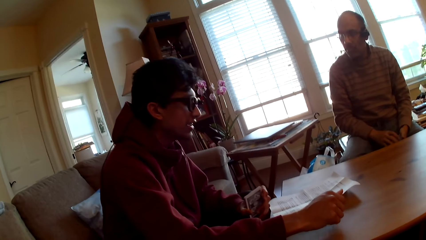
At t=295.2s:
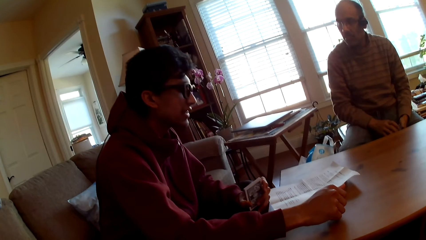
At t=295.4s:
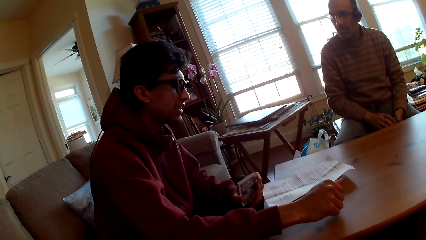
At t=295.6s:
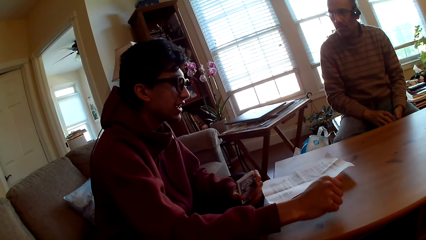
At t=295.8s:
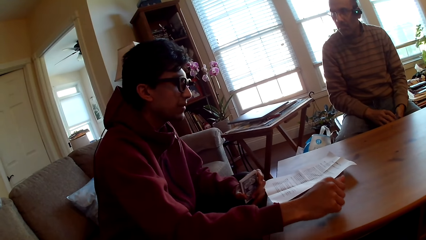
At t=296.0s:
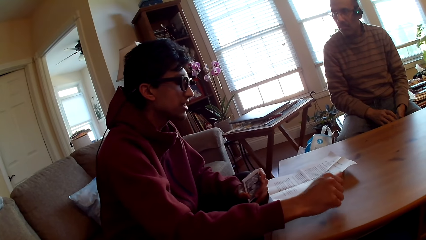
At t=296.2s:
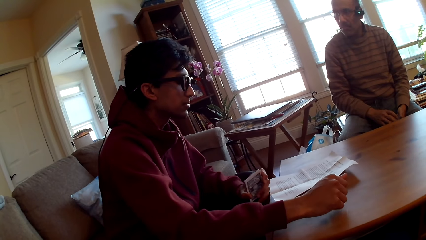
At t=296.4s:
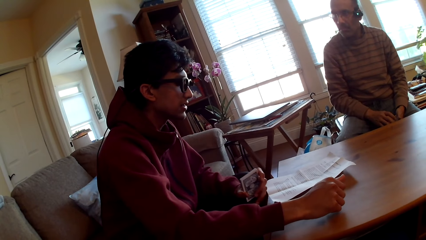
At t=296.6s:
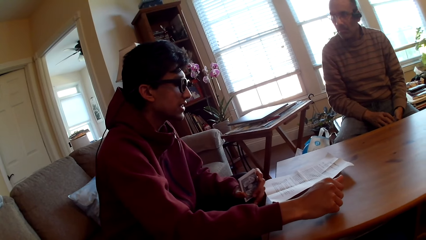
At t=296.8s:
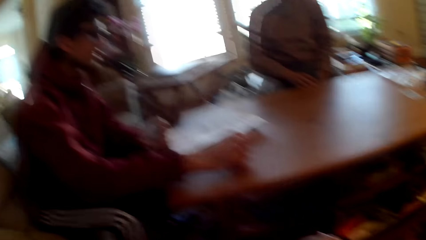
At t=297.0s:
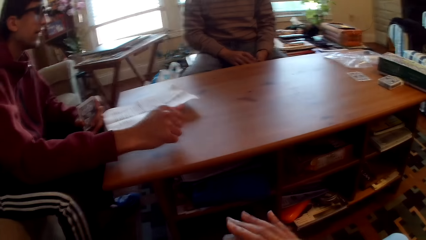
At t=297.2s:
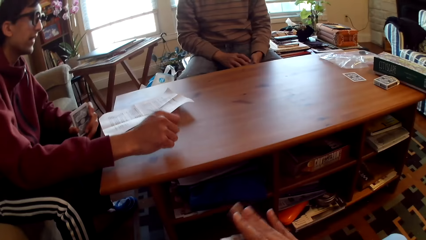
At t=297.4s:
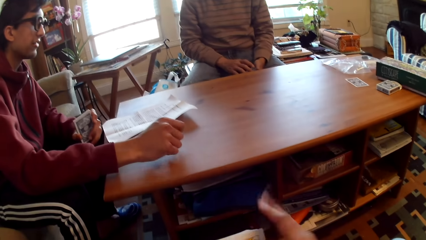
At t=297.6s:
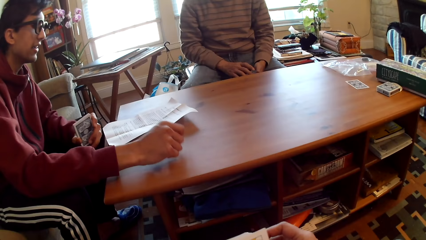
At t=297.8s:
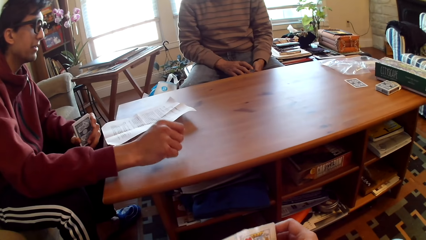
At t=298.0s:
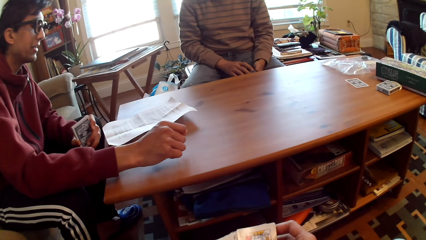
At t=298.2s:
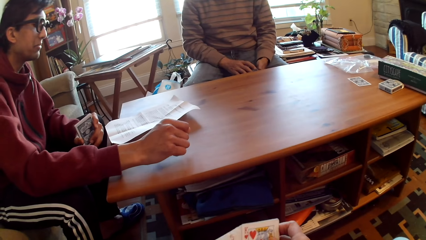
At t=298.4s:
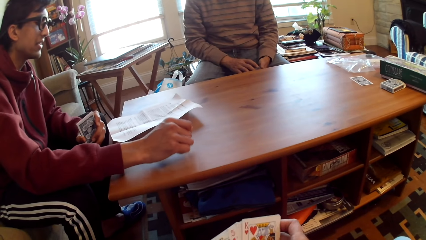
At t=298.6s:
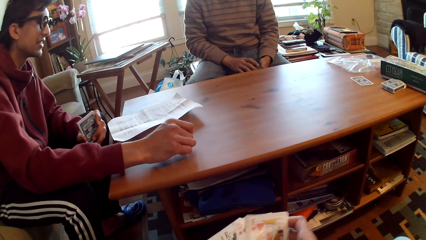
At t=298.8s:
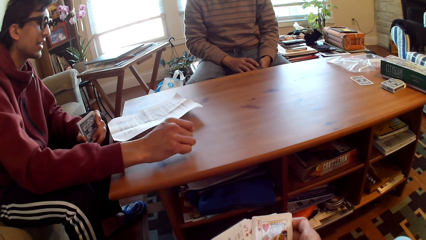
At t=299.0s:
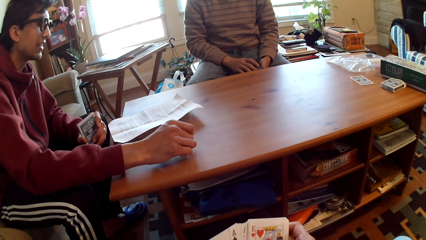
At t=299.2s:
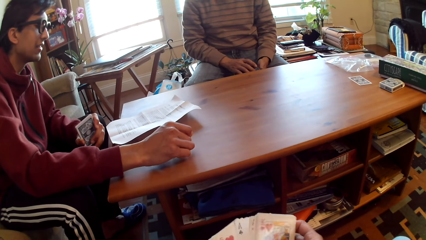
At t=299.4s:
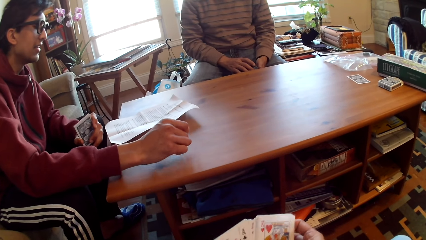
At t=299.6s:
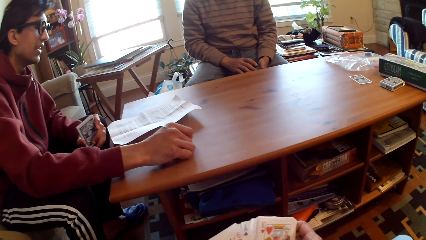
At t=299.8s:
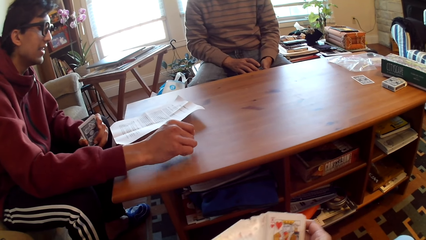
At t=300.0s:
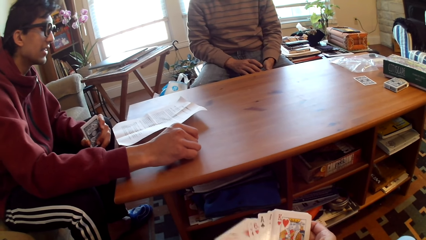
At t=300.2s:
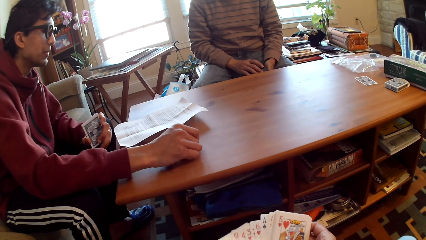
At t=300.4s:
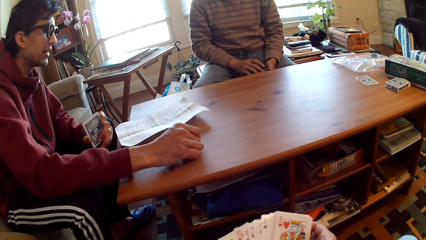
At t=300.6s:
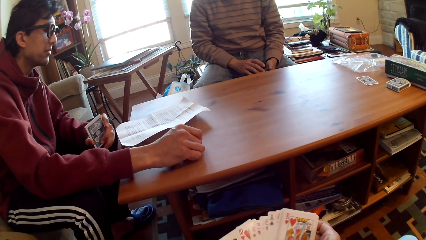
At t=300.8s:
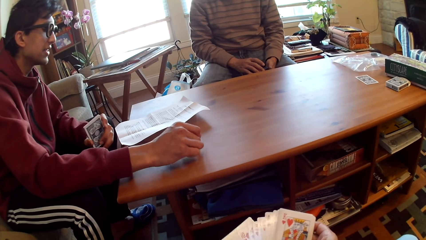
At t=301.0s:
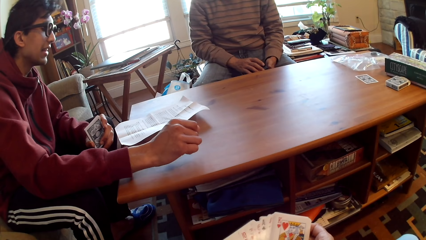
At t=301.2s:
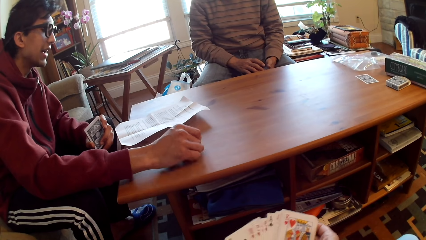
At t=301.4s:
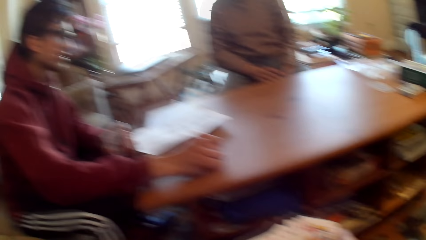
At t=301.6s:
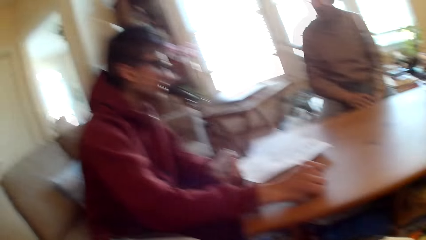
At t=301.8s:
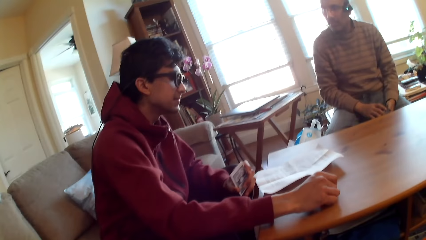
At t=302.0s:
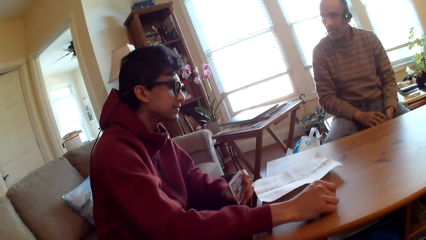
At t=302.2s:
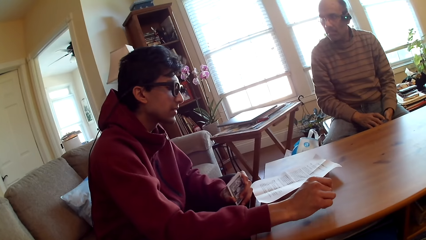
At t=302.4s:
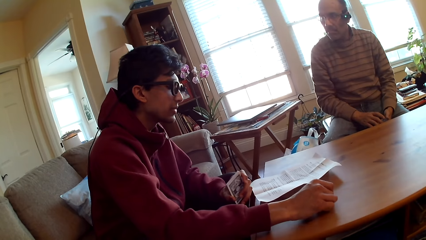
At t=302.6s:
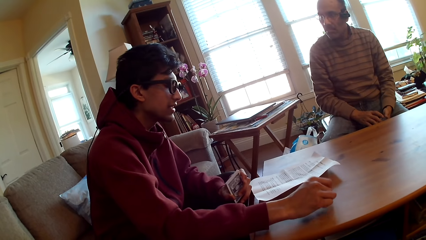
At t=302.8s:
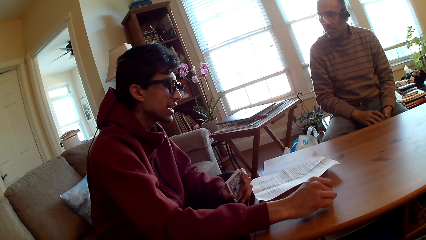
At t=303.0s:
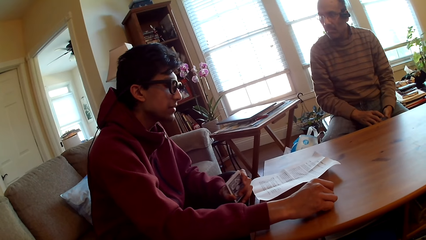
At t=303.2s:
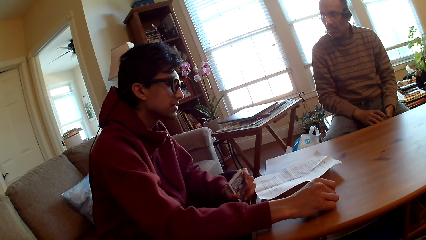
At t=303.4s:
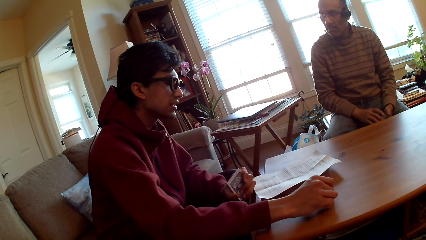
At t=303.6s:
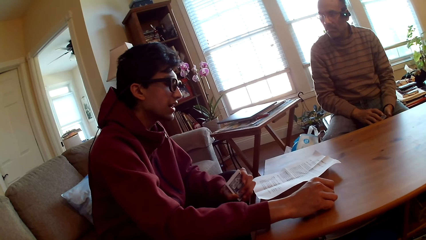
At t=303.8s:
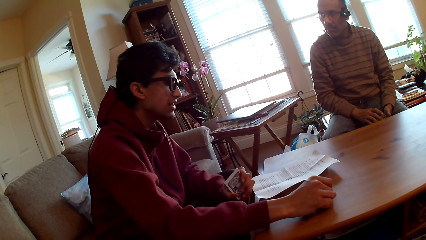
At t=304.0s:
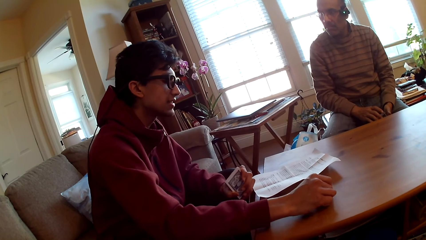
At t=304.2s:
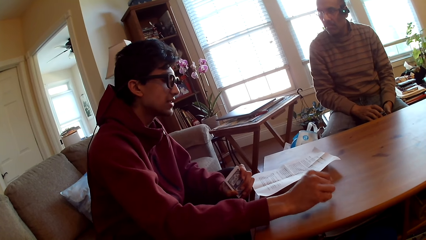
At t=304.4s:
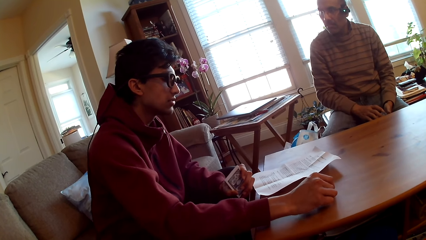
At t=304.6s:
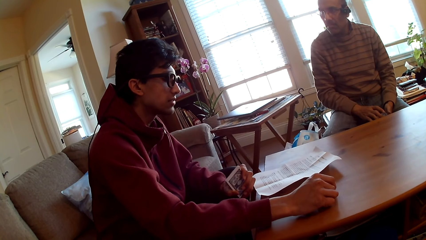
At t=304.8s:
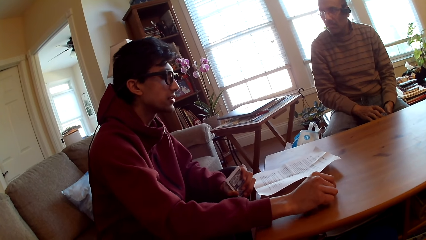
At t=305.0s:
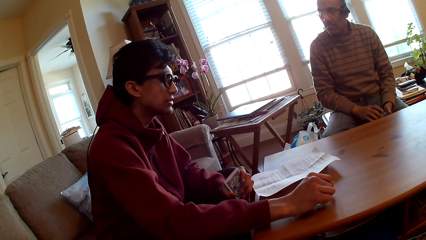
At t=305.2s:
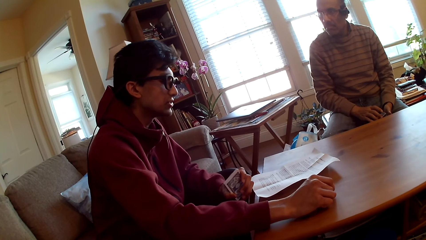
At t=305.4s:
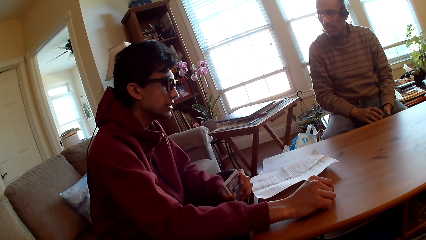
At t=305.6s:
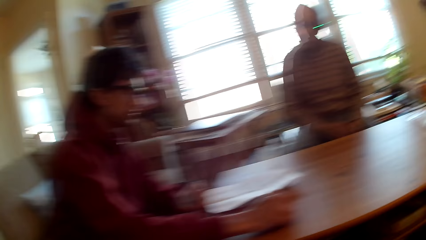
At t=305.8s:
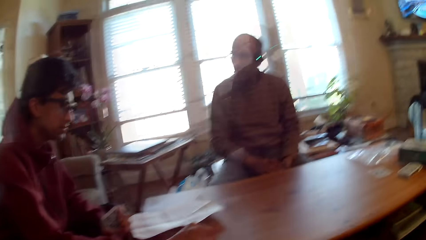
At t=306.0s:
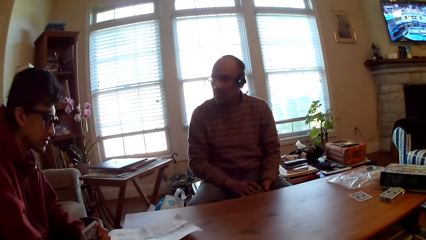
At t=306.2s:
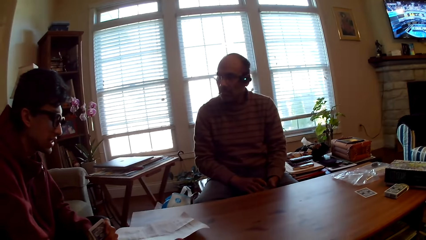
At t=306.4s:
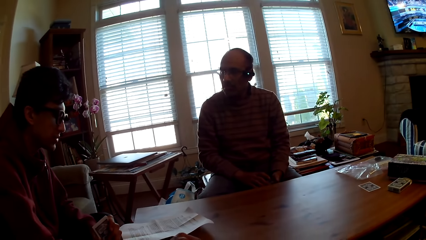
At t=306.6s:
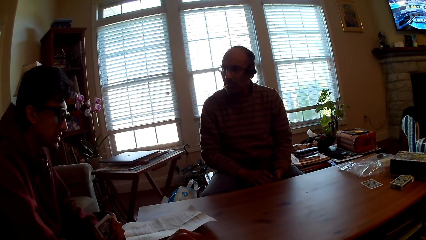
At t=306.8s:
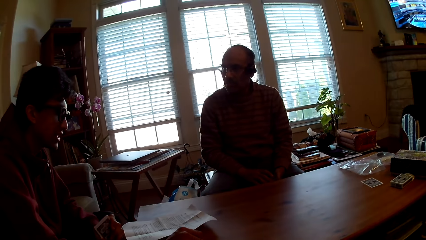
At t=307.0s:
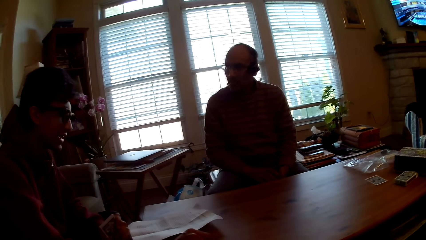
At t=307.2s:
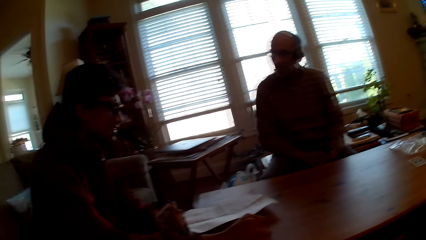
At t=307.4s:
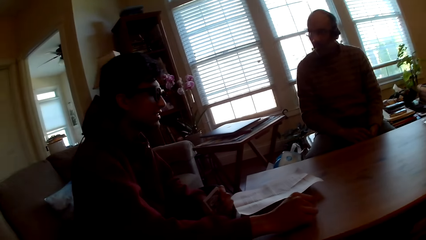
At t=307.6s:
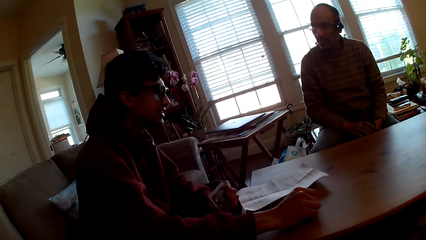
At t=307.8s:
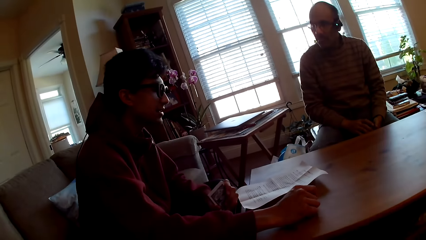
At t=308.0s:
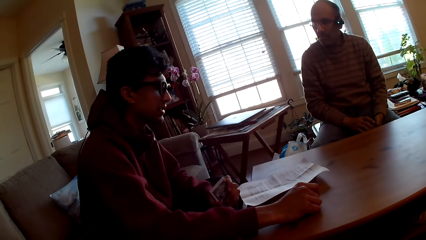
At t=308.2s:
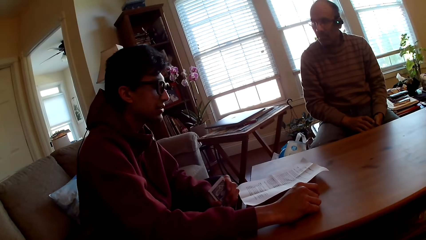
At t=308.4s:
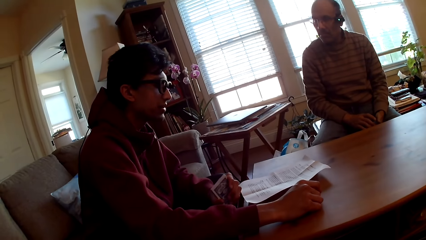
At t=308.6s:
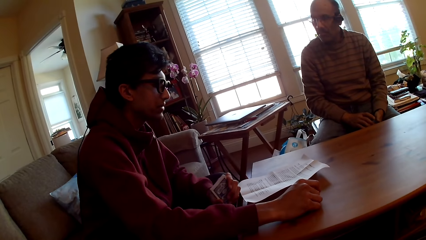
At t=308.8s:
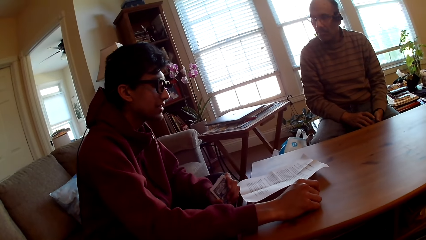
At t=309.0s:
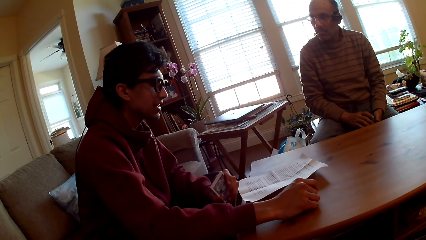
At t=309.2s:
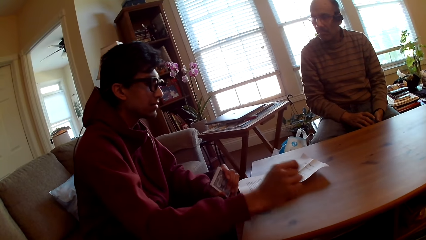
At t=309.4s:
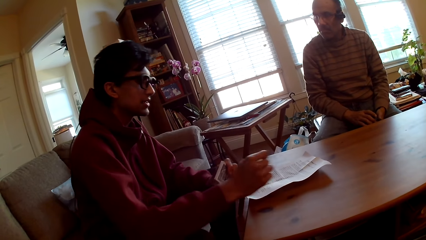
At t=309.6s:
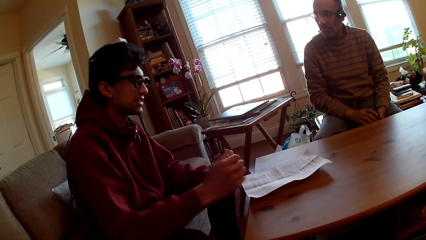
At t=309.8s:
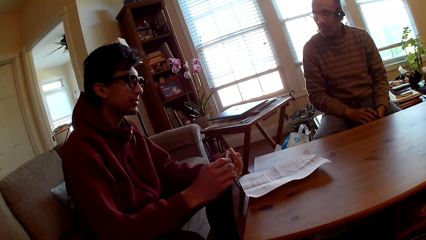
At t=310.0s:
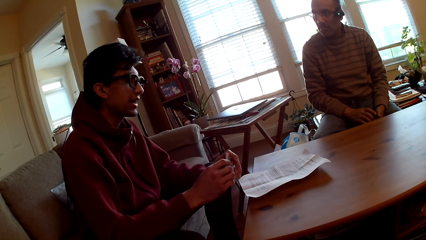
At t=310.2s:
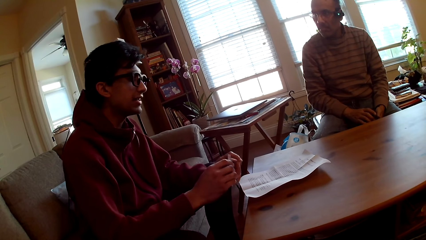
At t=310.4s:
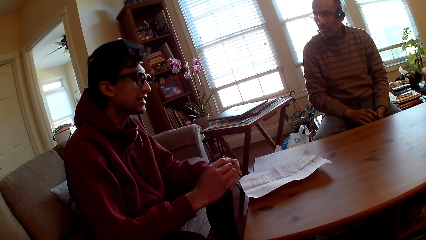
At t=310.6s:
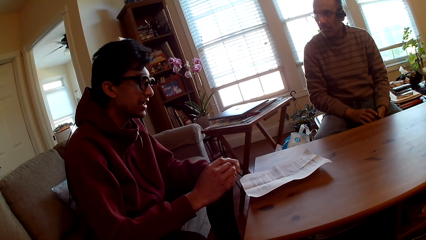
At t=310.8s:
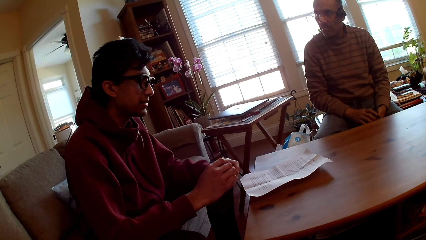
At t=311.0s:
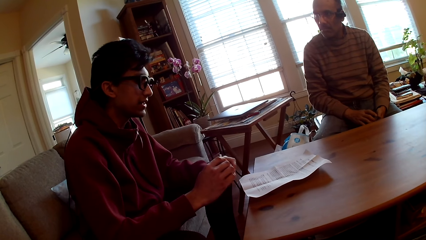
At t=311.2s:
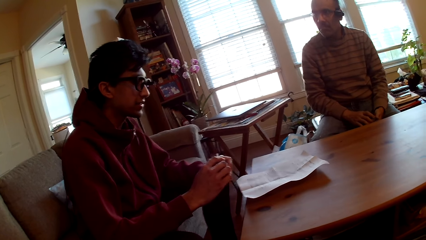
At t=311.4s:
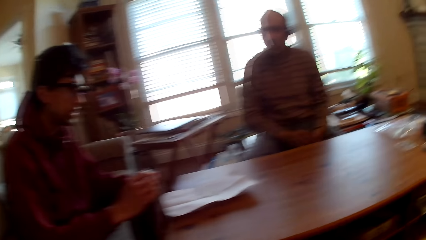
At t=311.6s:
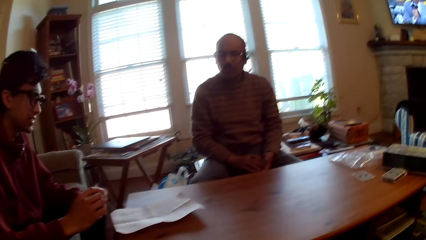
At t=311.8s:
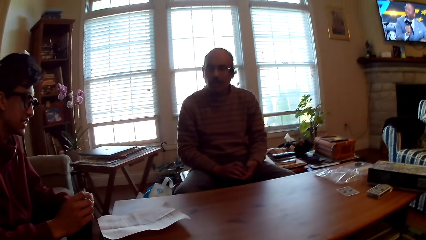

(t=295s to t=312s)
A person holds cards.
